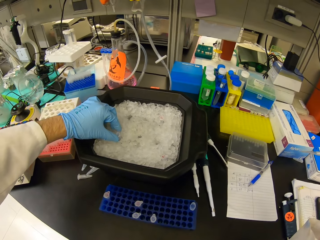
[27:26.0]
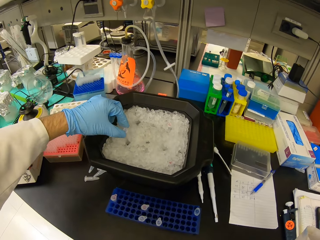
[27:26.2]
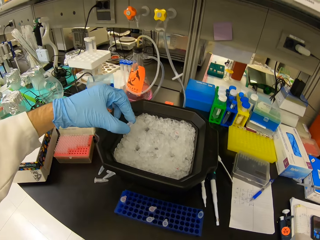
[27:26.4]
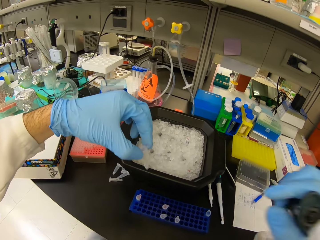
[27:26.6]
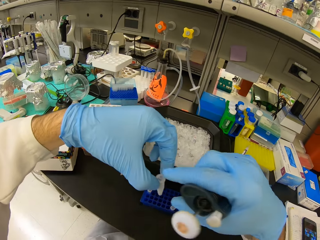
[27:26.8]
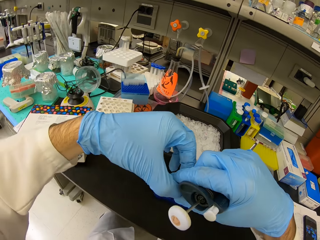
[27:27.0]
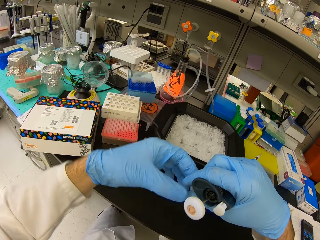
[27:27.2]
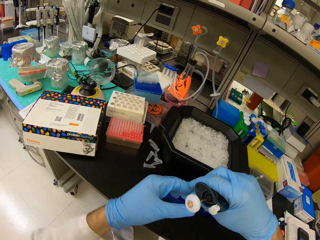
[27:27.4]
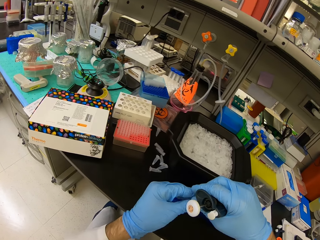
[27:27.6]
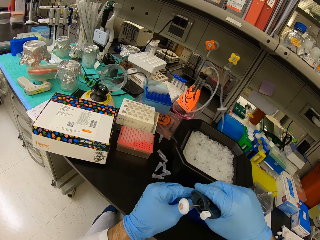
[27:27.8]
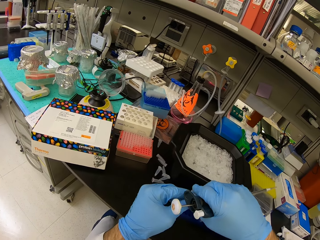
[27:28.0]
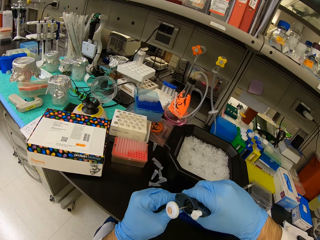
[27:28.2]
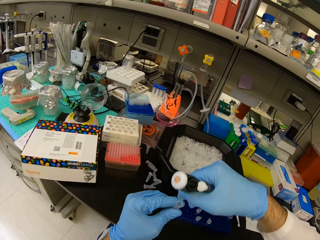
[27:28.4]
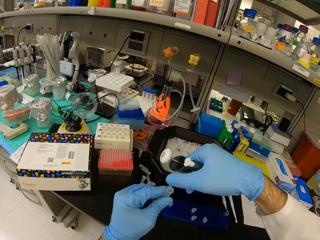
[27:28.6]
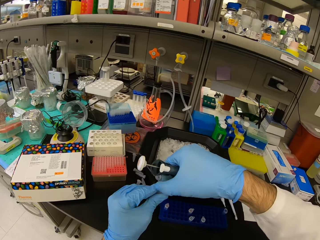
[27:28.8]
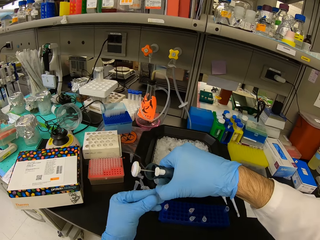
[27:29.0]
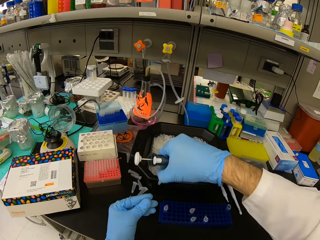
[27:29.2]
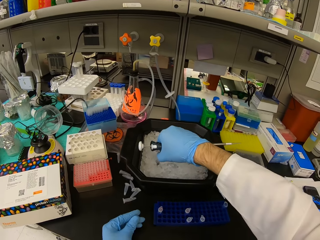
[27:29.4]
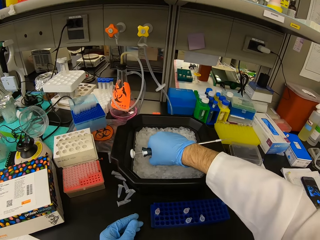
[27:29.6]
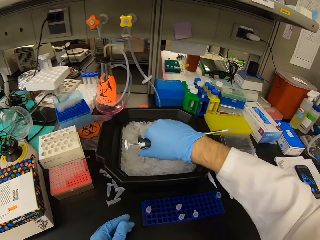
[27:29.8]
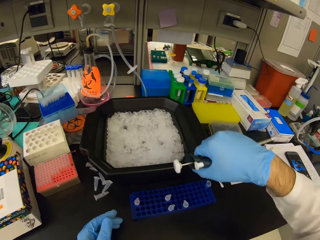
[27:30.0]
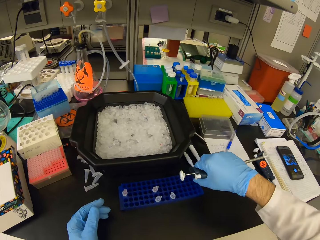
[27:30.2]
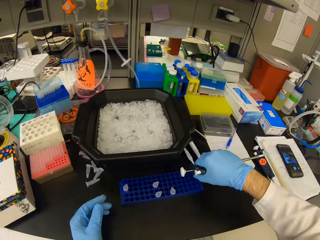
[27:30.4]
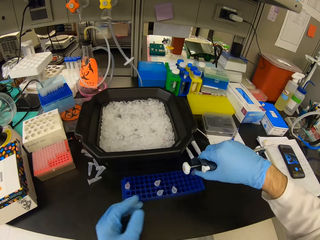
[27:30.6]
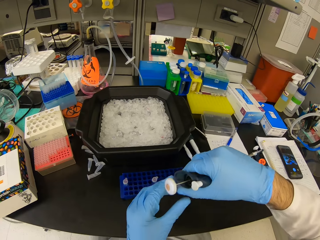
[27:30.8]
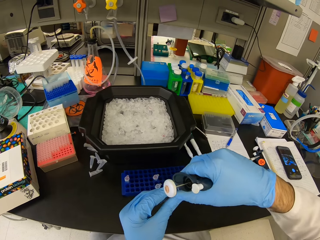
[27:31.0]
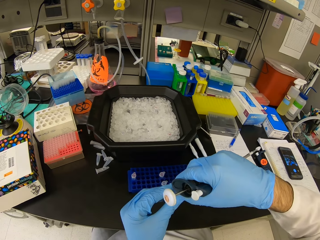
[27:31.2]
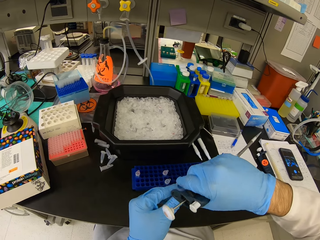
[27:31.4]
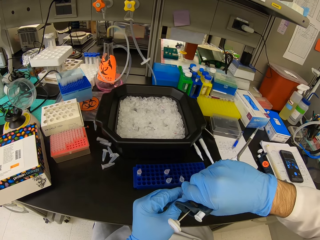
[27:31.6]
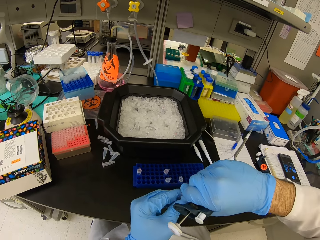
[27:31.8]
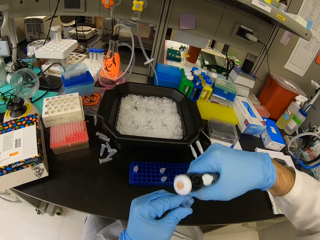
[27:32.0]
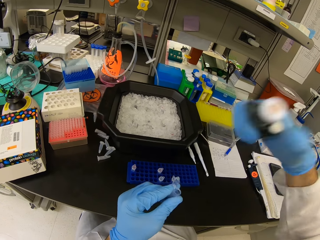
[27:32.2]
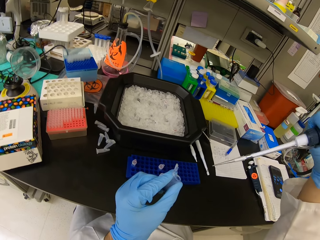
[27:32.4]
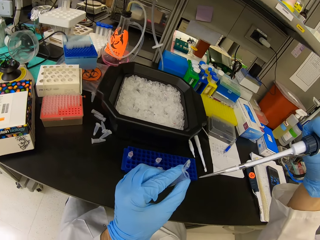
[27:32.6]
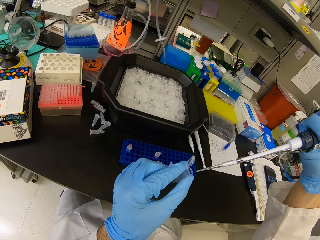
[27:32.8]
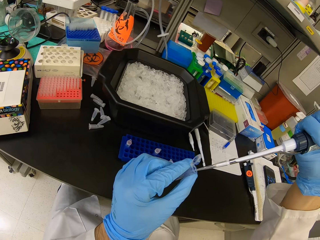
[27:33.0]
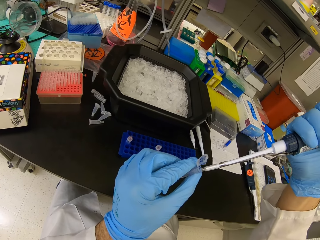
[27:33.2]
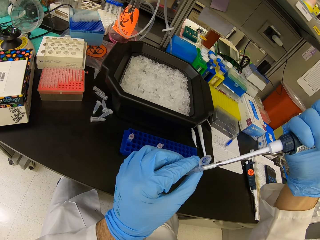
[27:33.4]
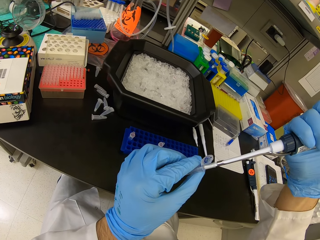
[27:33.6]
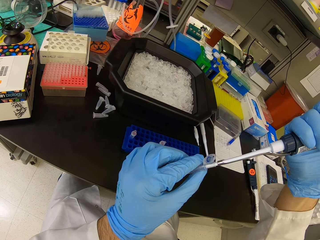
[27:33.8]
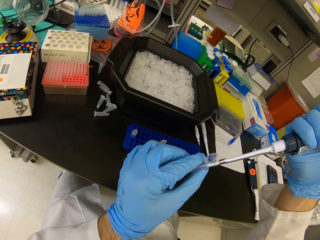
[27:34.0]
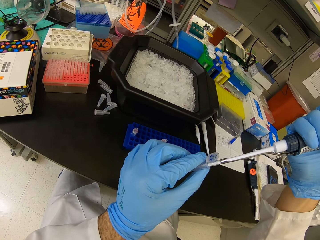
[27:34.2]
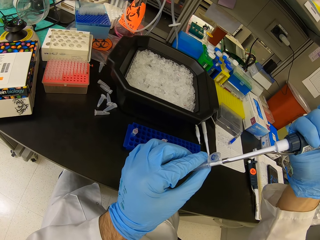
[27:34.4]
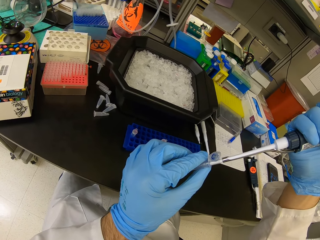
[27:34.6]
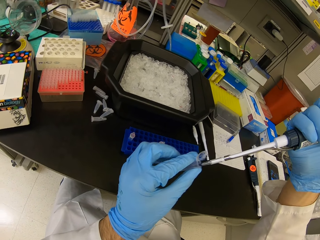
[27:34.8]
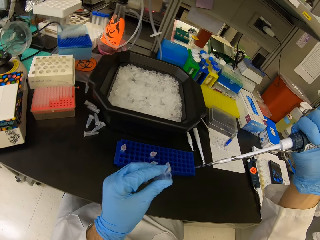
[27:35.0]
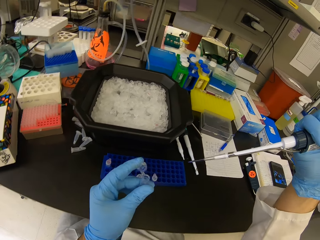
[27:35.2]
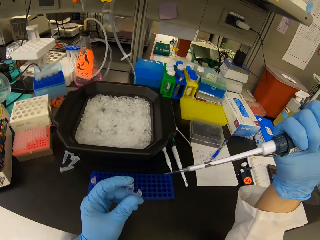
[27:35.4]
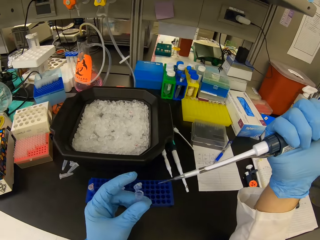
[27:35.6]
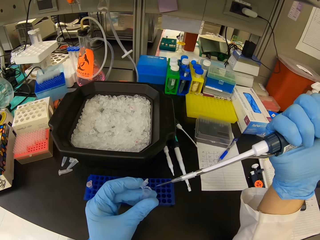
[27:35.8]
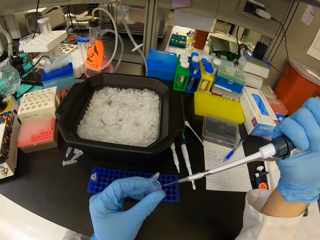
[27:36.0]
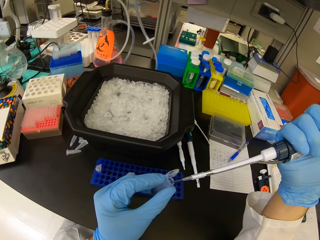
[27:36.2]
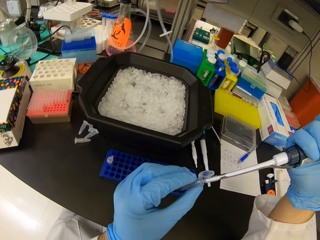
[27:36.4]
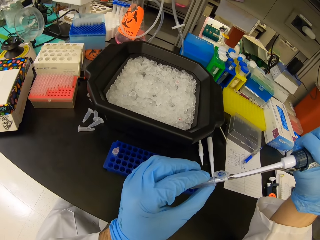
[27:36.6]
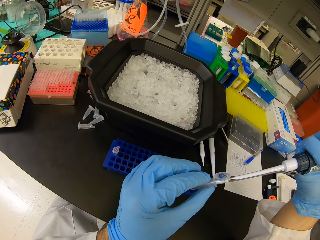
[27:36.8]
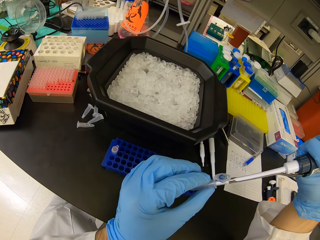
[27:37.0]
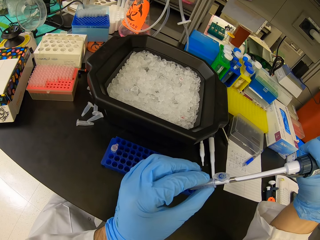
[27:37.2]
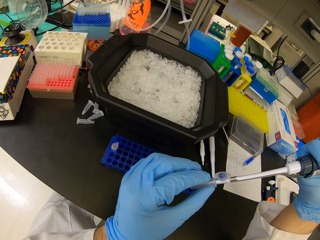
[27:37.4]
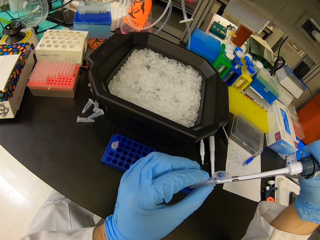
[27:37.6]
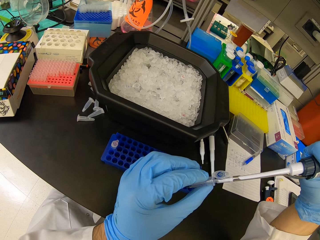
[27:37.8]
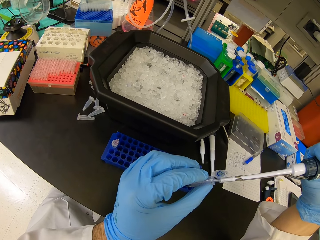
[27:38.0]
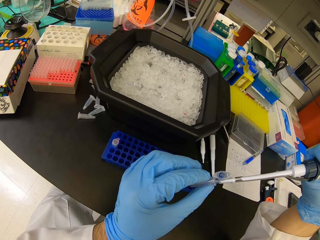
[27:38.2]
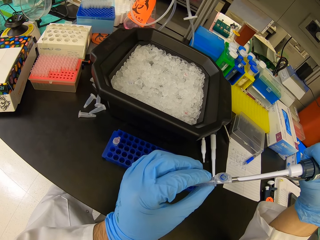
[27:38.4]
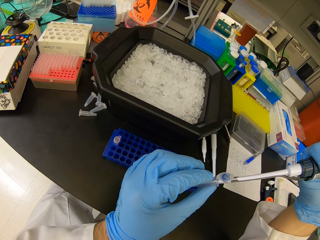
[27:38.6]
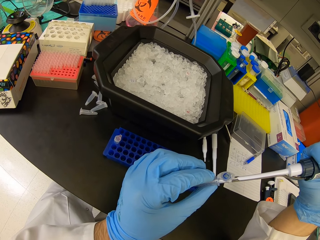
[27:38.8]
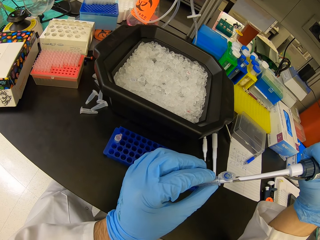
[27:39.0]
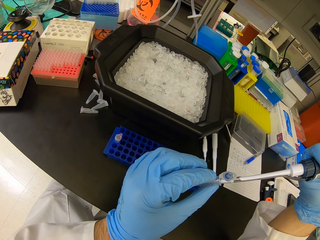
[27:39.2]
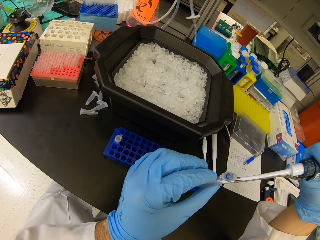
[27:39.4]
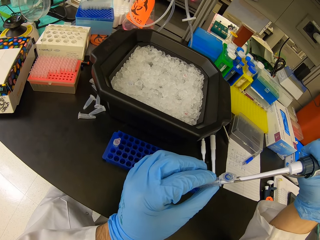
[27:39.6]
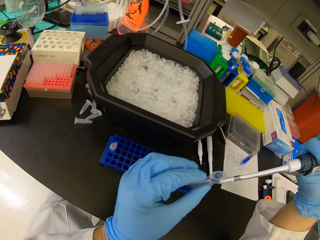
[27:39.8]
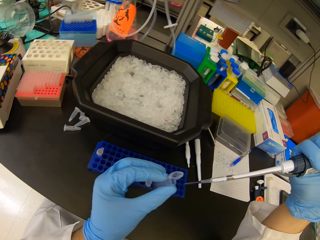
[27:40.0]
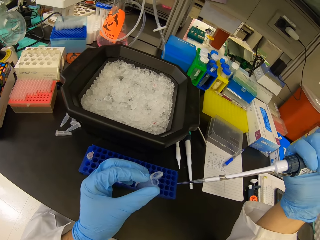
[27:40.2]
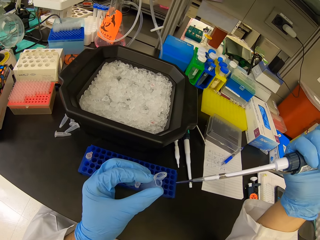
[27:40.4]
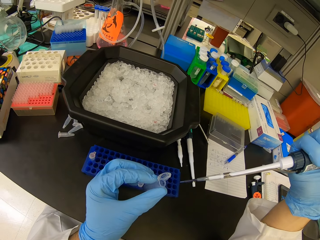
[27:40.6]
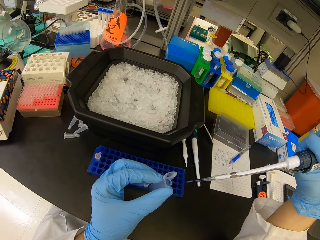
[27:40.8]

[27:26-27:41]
The camera wearer picks an eppendorf tube from a black plastic bowl. They open the eppendorf tube lid. They place the eppendorf tube in the black plastic bowl. They pick an eppendorf tube or test tube from the test tube rack. They open the eppendorf tube lid. They insert the syringe pipette into the test tube. They pour liquid in the syringe in the eppendorf tube. They withdraw the syringe pipette from the test tube. They insert the syringe in the test tube. They withdraw the syringe from the test tube.

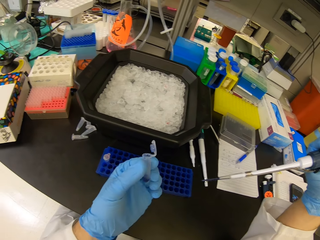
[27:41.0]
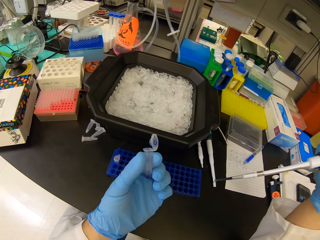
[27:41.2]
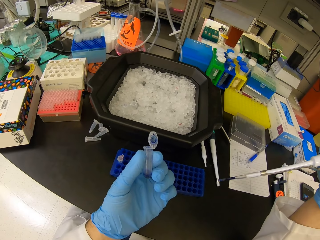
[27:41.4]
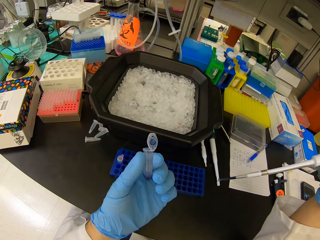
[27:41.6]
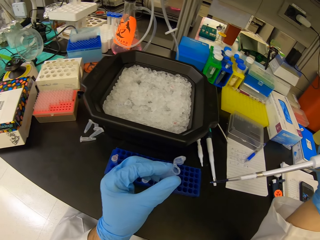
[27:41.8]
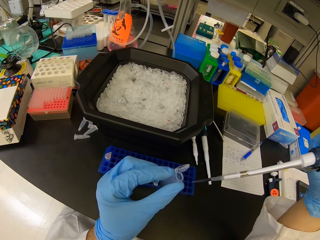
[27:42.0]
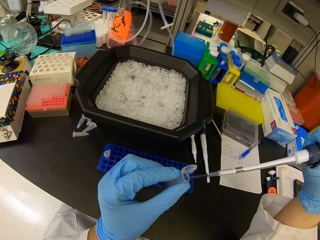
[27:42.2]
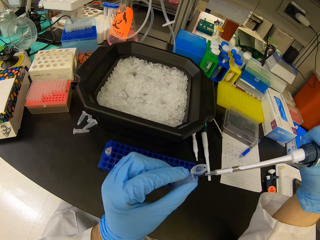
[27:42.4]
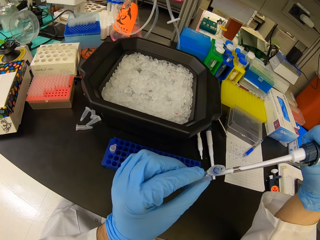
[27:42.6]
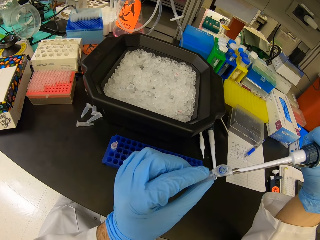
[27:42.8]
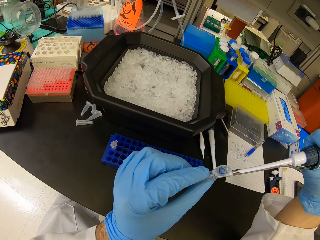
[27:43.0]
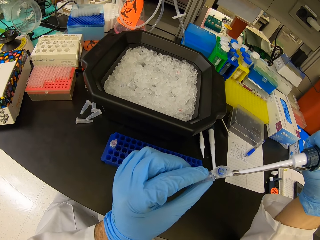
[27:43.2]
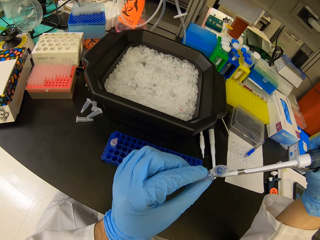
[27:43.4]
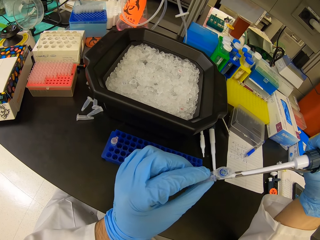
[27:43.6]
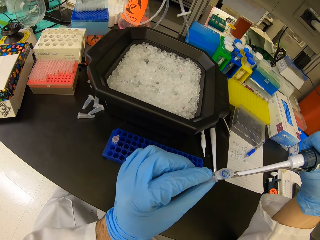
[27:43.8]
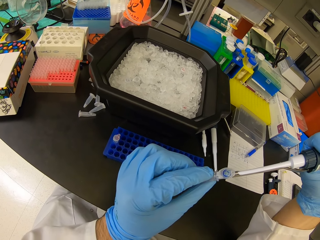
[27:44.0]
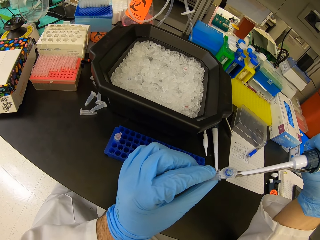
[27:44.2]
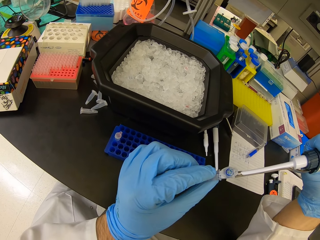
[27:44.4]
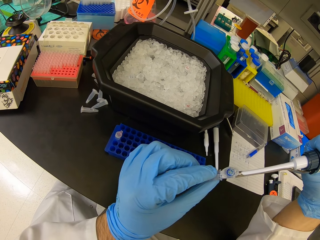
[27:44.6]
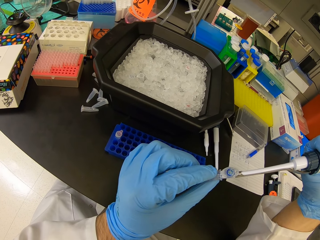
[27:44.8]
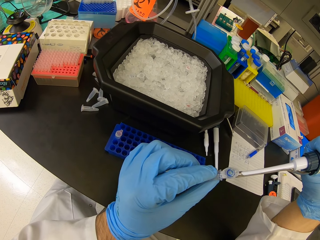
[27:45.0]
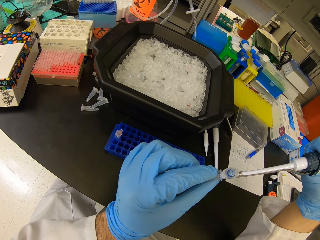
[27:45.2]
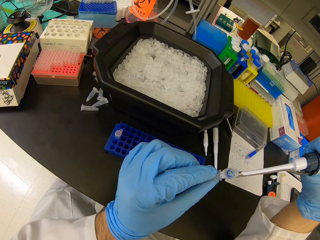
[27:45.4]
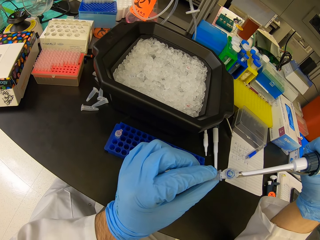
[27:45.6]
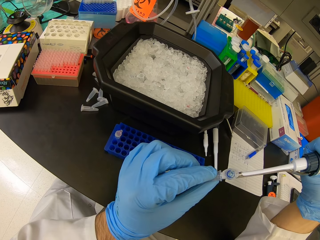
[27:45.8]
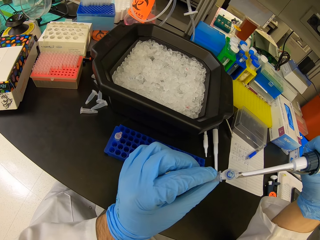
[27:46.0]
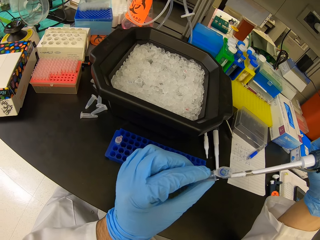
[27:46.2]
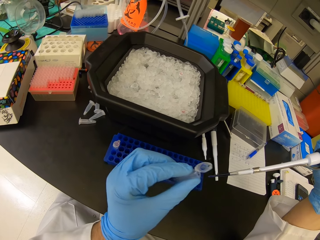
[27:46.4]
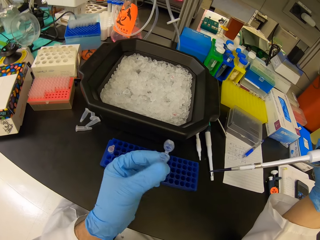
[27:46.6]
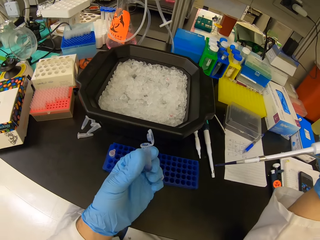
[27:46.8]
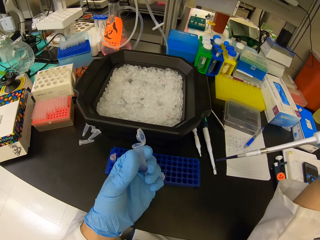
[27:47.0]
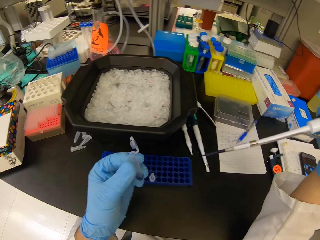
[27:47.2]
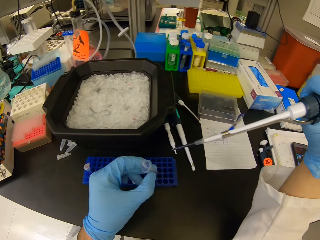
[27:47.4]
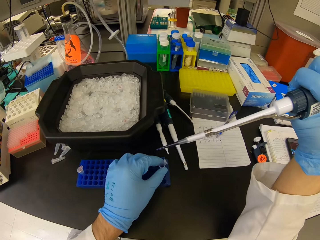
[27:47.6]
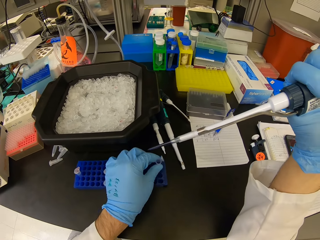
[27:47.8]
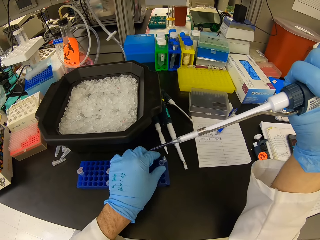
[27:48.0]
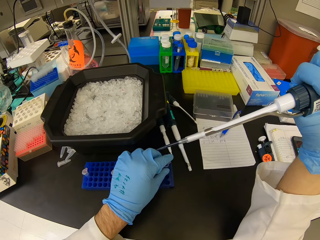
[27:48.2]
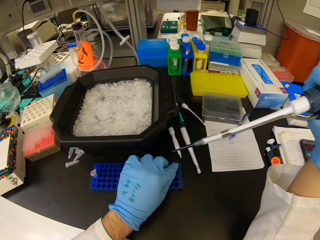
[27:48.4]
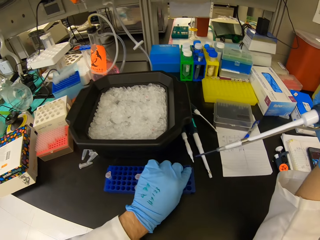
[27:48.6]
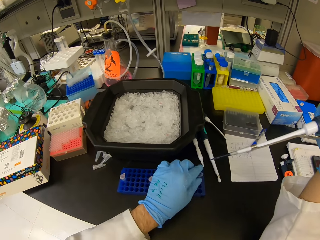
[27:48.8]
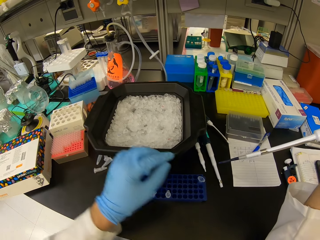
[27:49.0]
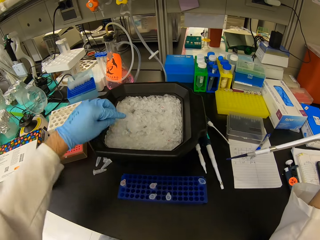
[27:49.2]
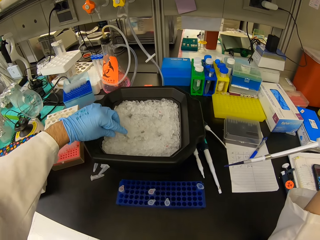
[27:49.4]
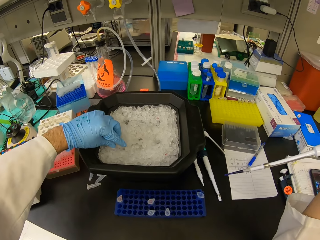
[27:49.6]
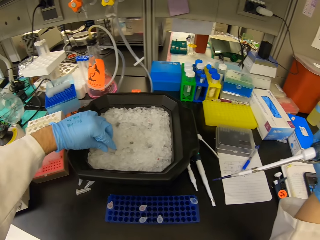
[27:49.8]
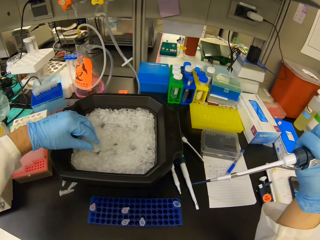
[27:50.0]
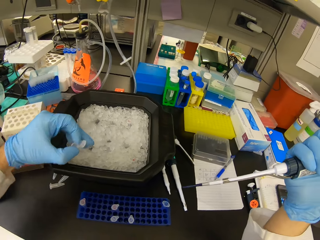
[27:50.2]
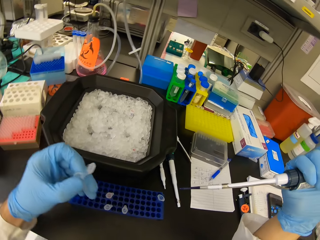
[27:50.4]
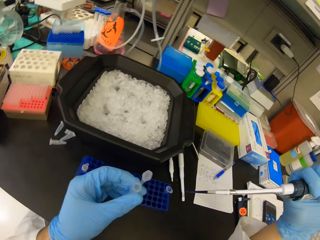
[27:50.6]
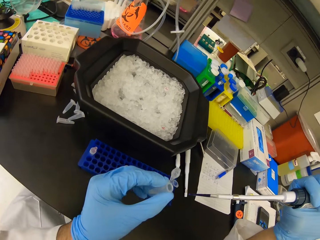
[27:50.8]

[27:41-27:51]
The camera wearer looks at the eppendorf tube or test tube. They insert the syringe in the test tube. They pour liquid in the syringe in the eppendorf tube. They look at the eppendorf tube. They place the eppendorf tube on the test tube rack. They close the test tube. They pick the eppendorf tube in the black plastic bowl.
